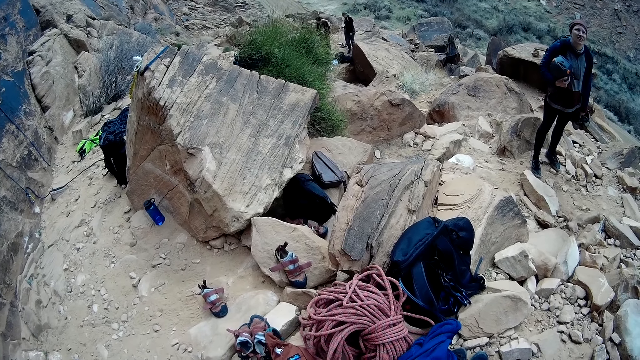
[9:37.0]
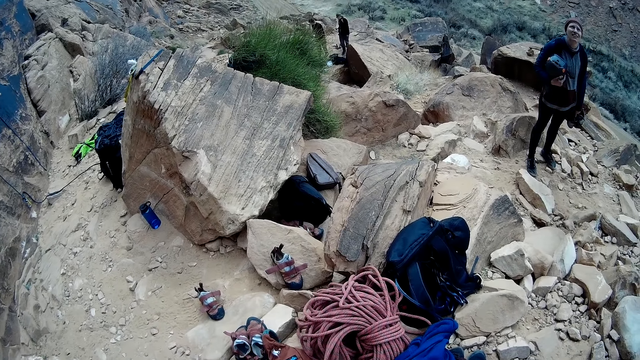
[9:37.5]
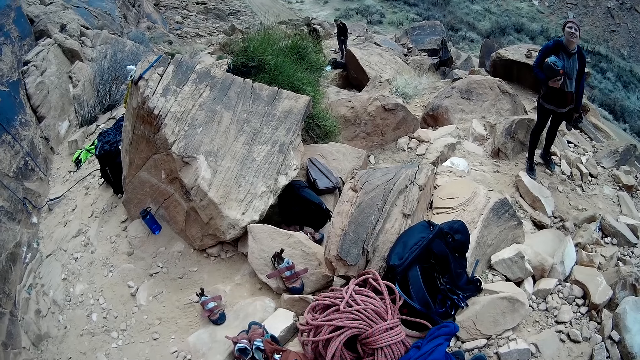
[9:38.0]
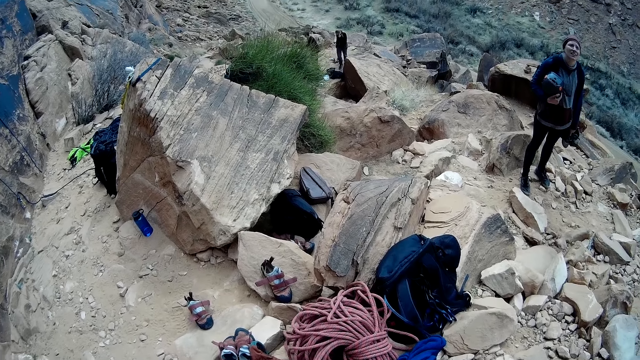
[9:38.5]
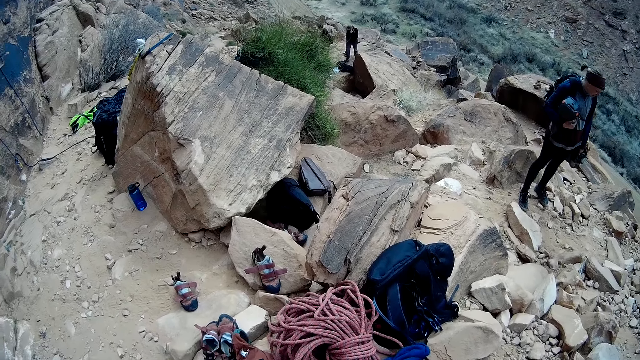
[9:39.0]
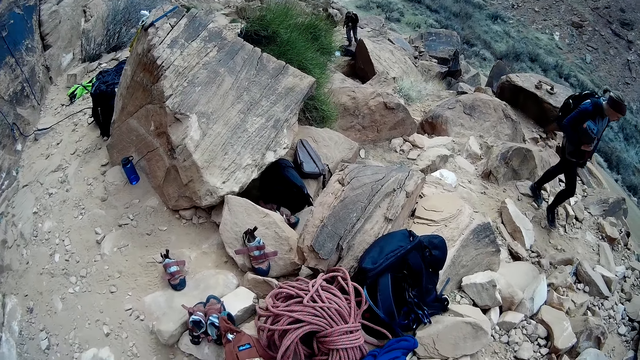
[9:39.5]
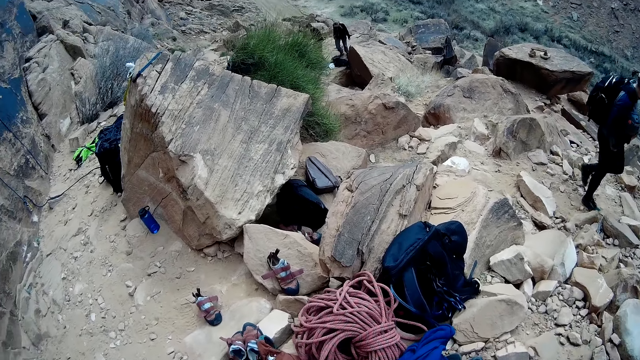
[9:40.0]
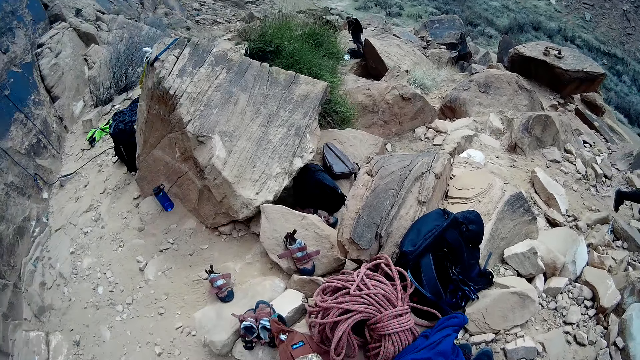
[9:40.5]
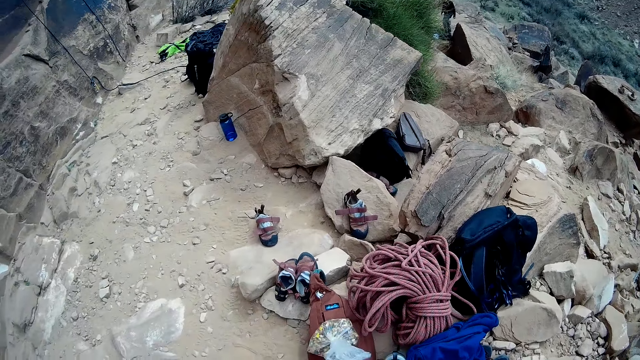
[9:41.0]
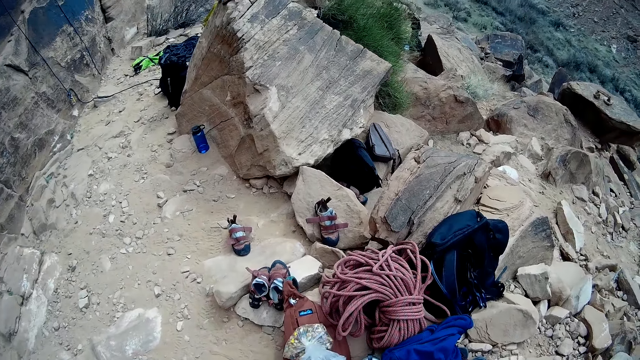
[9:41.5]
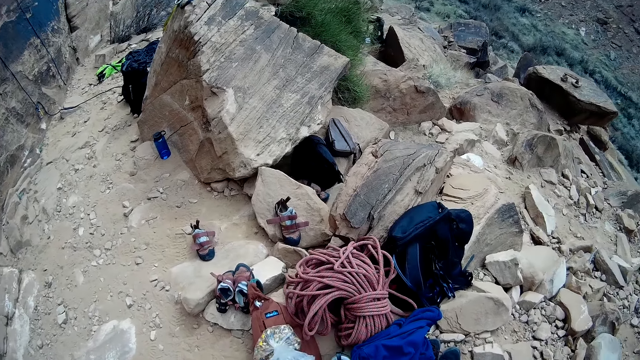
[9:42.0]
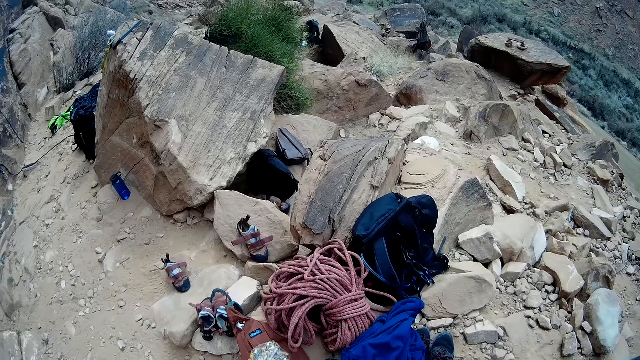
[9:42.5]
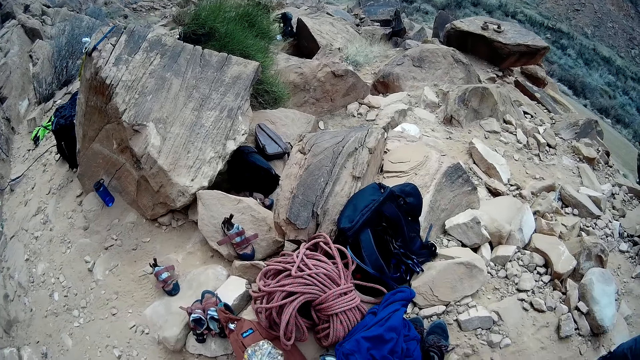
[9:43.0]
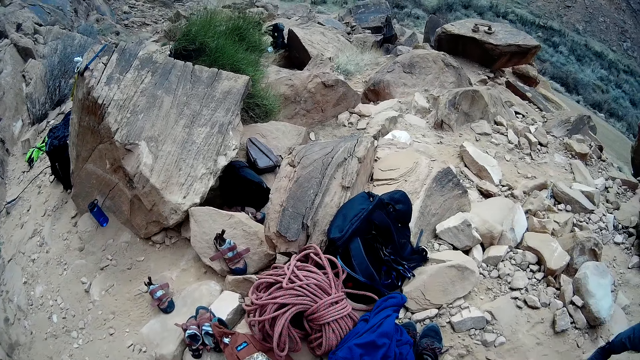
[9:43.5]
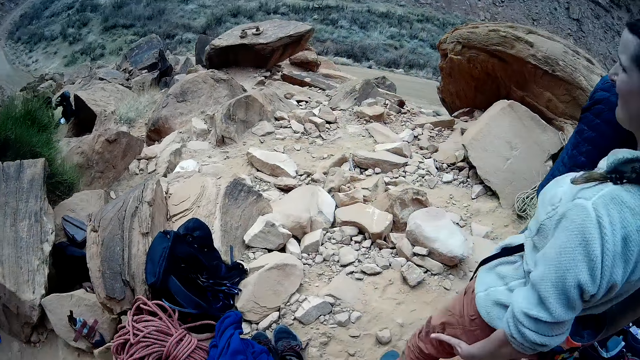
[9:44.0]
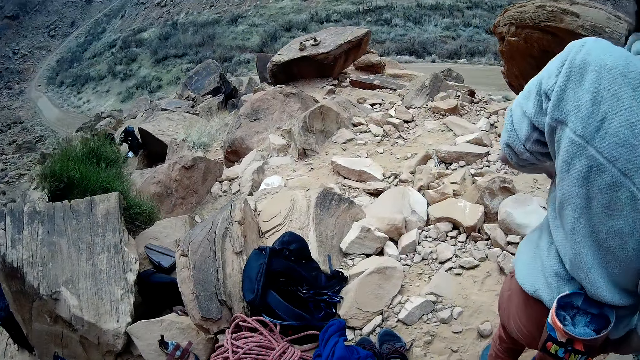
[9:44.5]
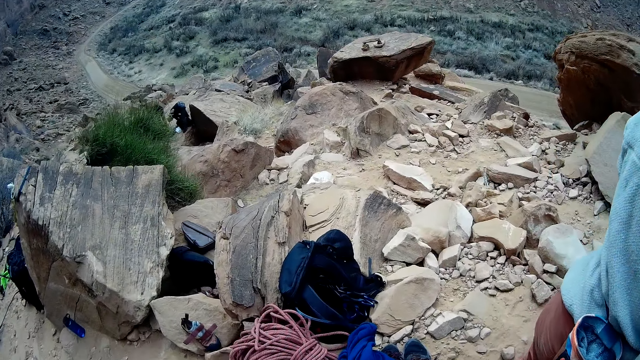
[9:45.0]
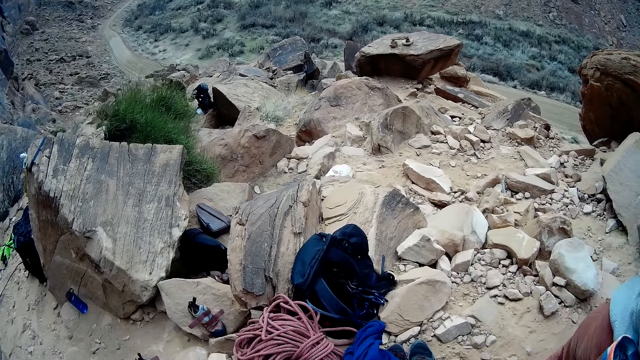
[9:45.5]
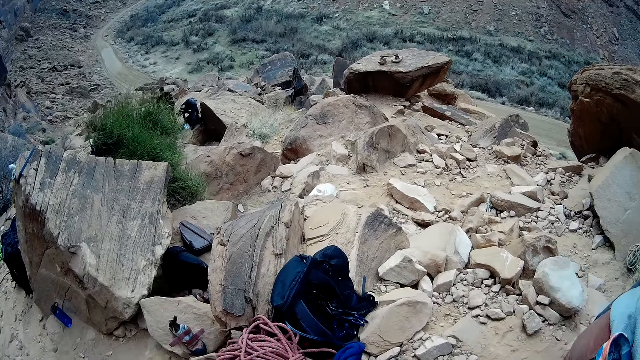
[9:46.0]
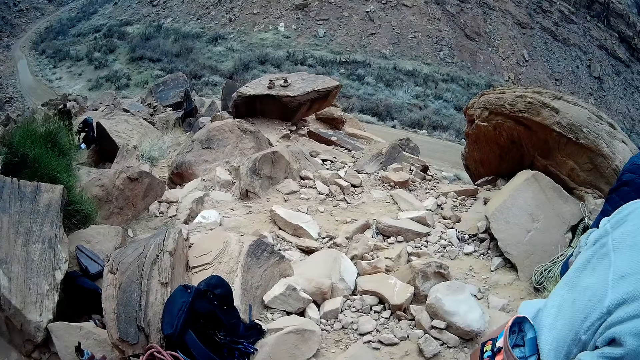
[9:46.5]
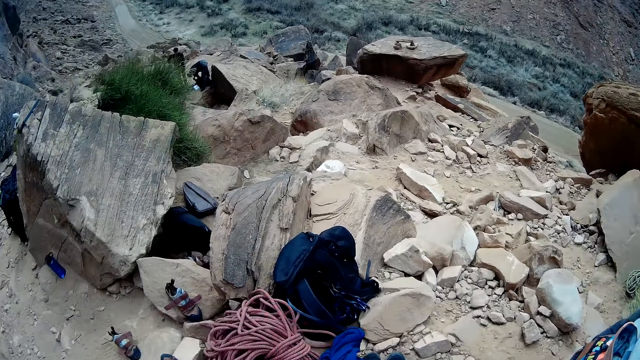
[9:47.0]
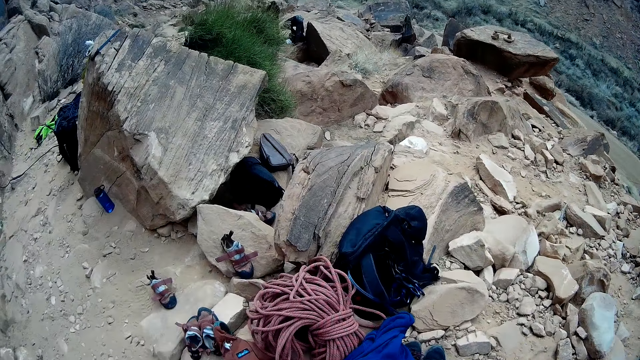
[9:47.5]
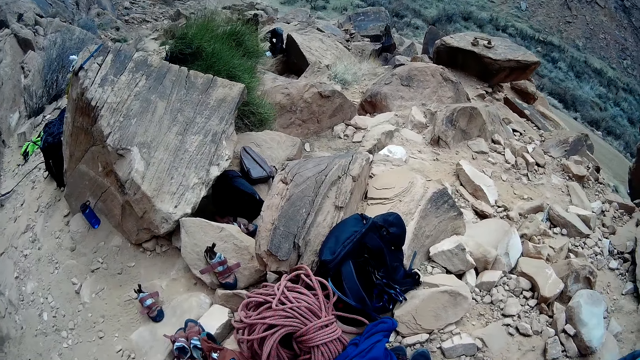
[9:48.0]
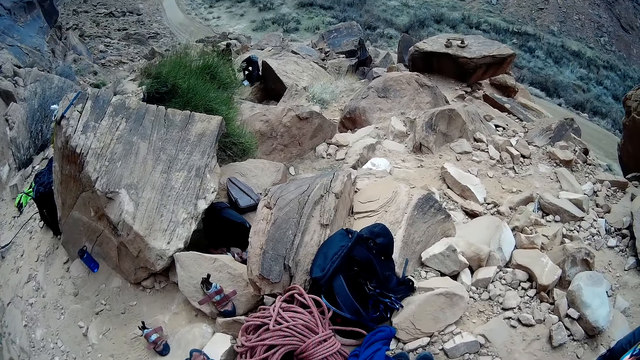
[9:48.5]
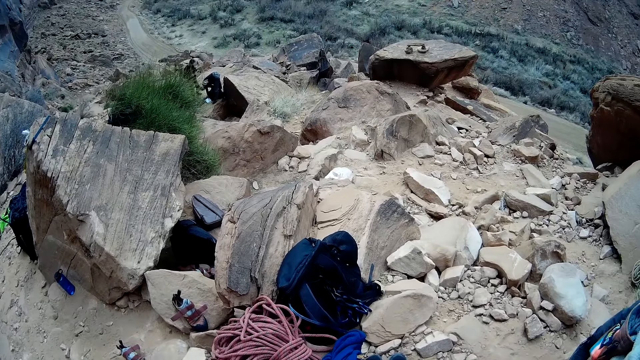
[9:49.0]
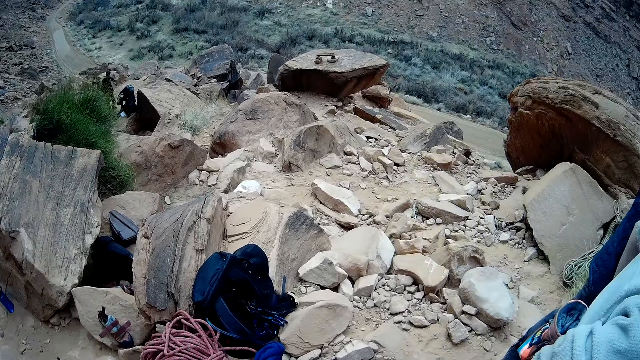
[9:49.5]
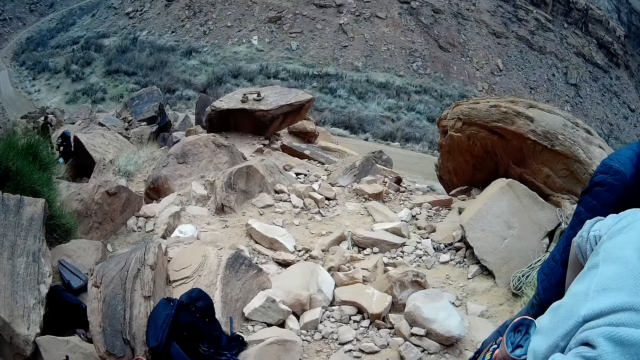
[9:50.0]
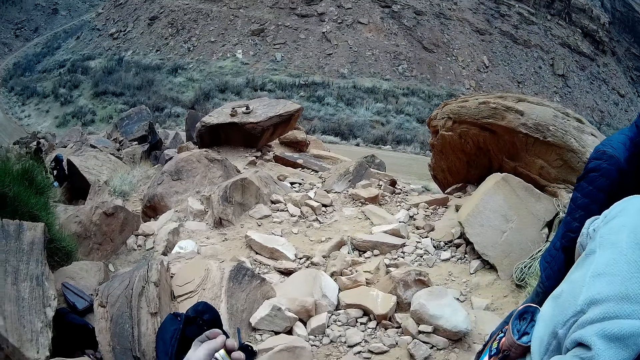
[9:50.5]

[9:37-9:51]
The man walks up the mountain. The man turns around.

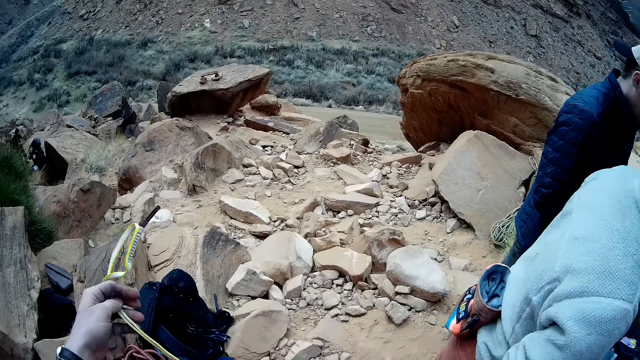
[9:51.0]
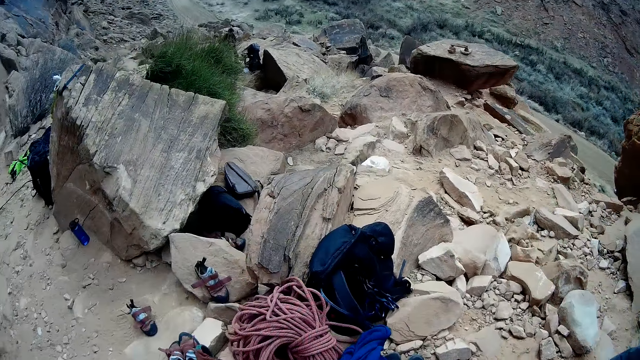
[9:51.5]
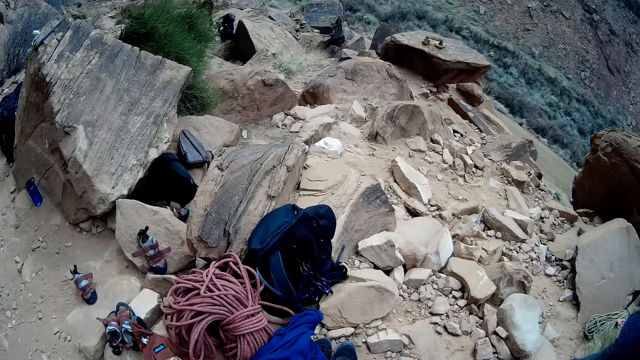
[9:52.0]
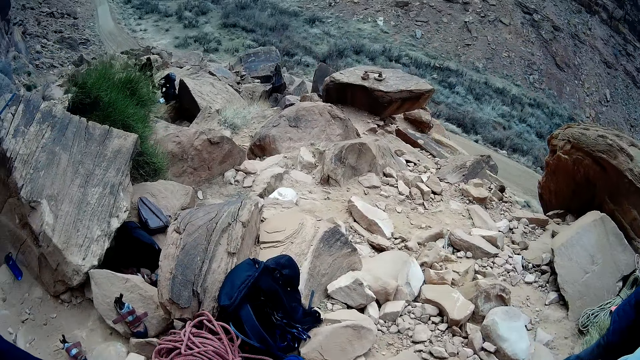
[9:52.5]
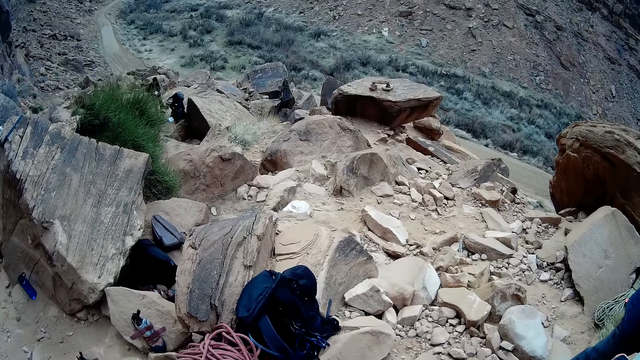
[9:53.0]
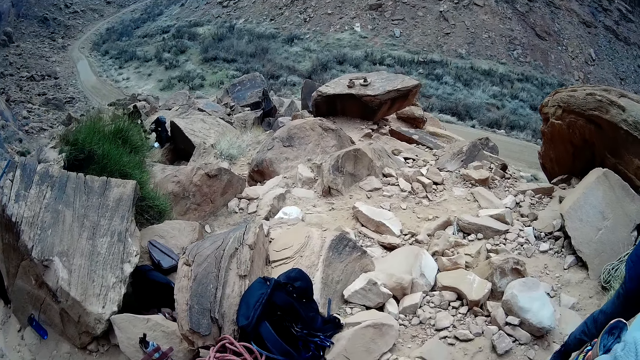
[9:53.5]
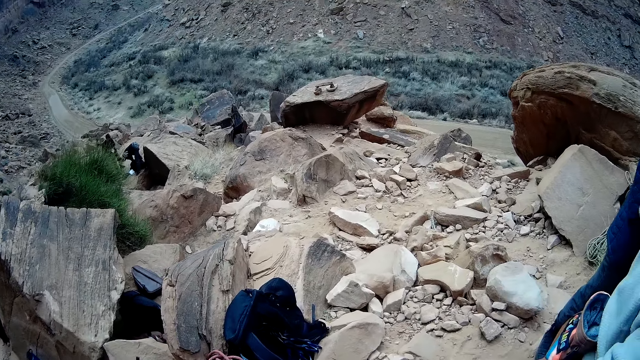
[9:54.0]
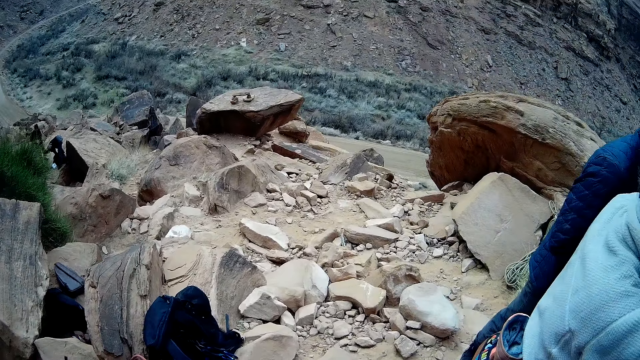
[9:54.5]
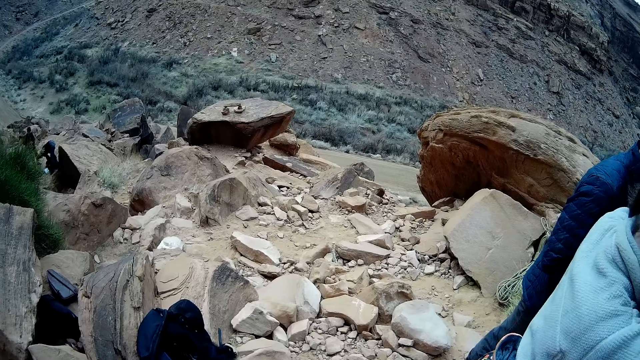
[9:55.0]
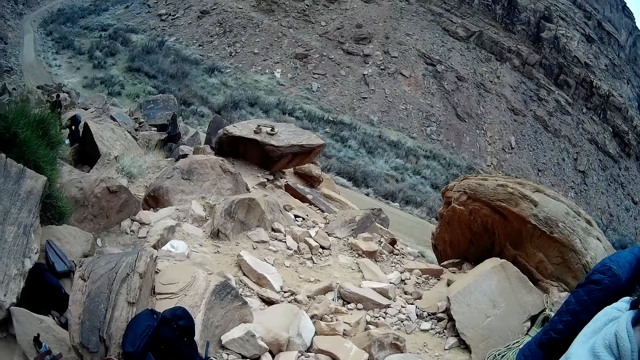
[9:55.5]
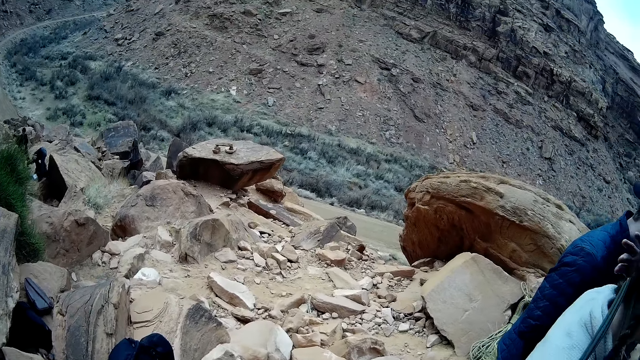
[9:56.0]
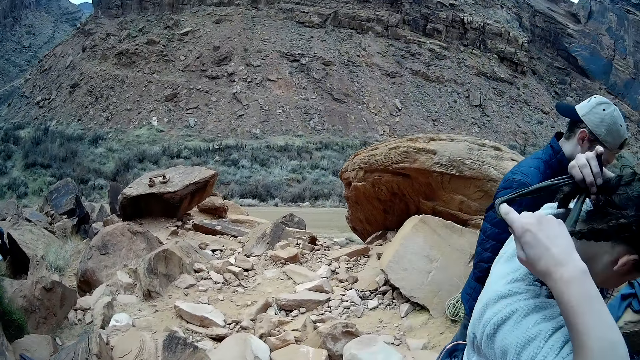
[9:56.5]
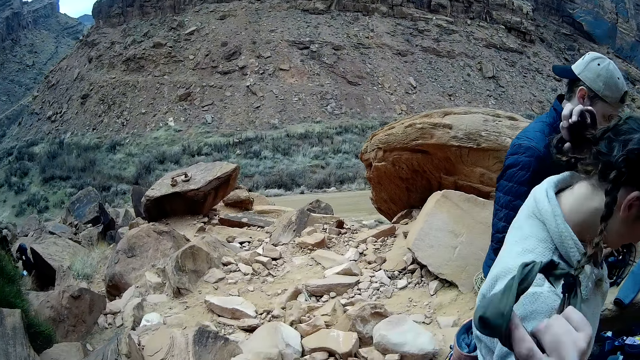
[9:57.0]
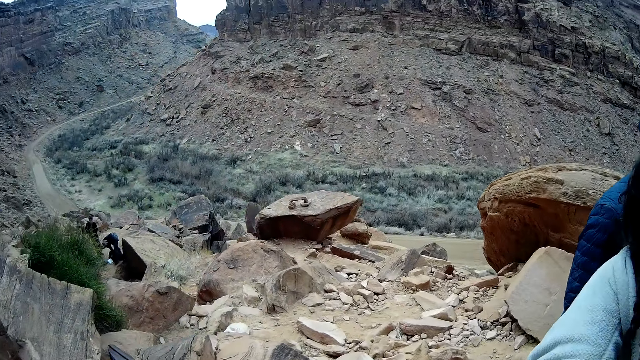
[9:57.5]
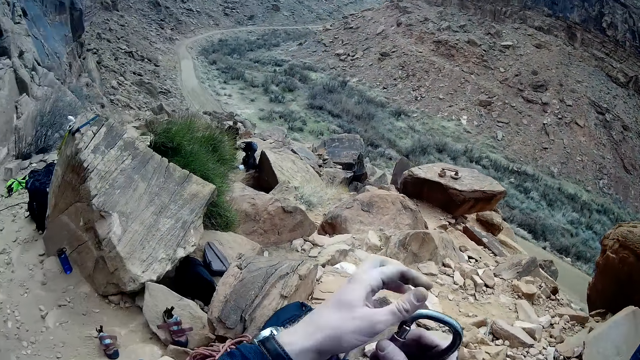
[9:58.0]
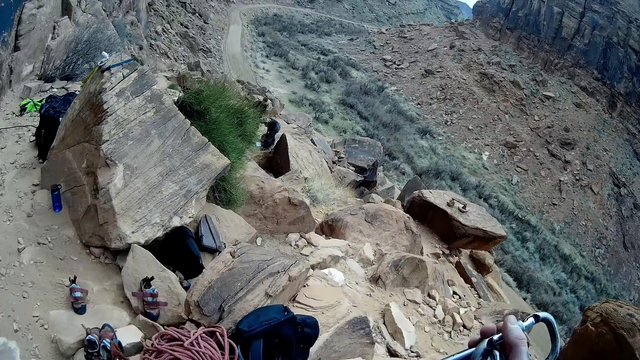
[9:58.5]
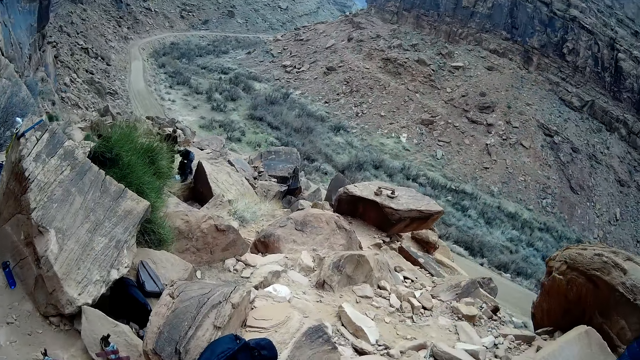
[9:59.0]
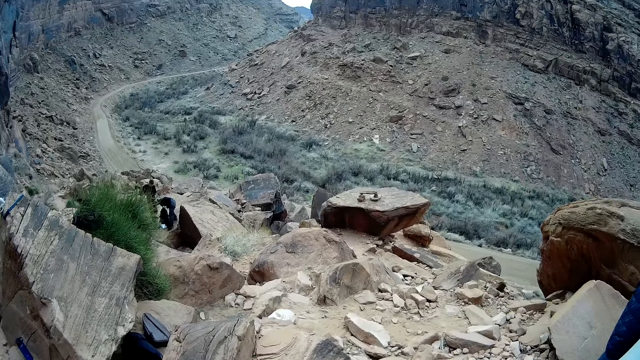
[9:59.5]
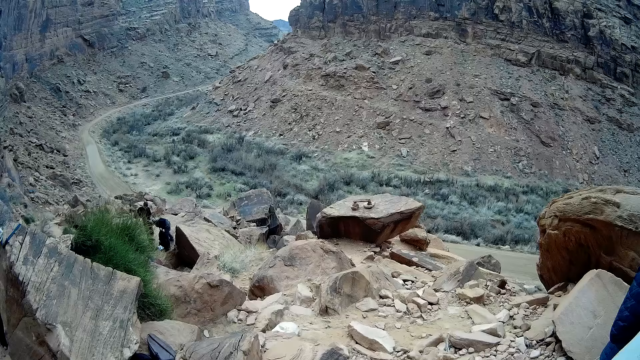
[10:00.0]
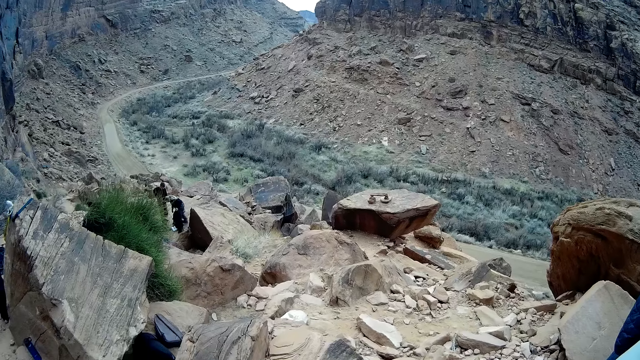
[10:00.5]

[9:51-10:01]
The camera wearer looks around. He pulls the ropes. He holds a rope with his right hand.
